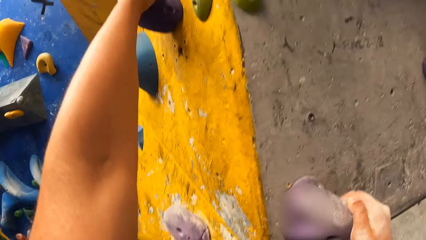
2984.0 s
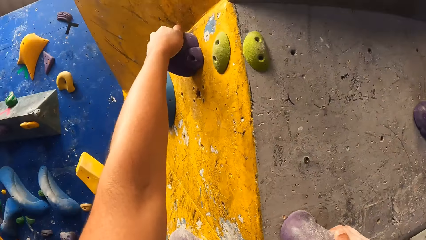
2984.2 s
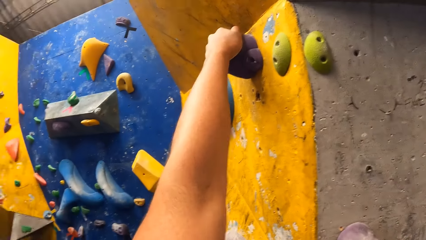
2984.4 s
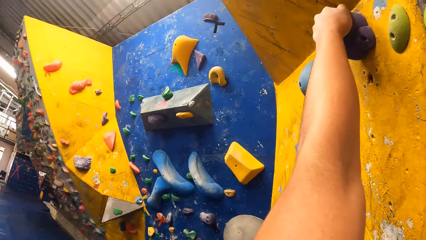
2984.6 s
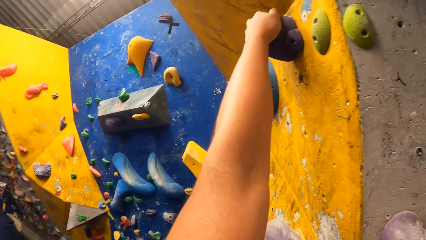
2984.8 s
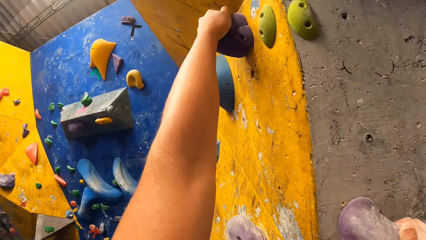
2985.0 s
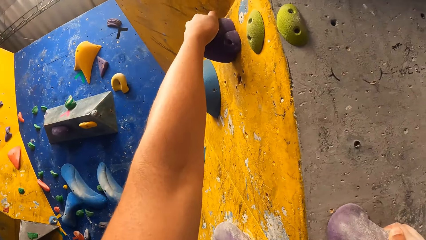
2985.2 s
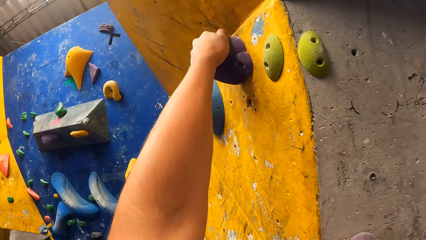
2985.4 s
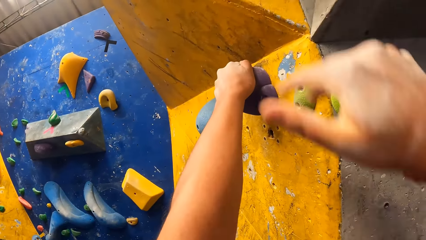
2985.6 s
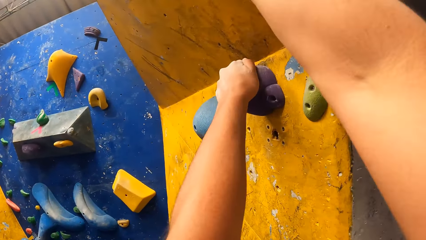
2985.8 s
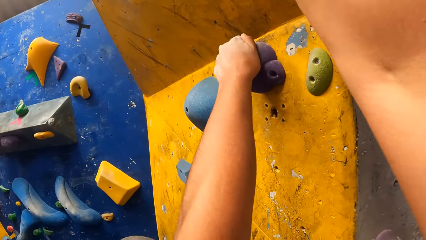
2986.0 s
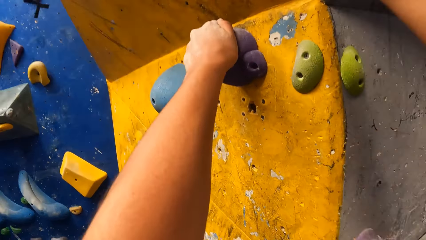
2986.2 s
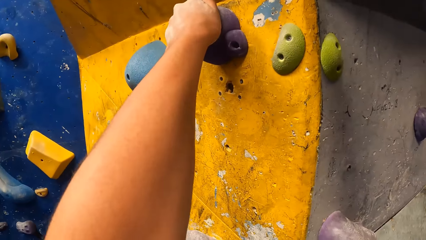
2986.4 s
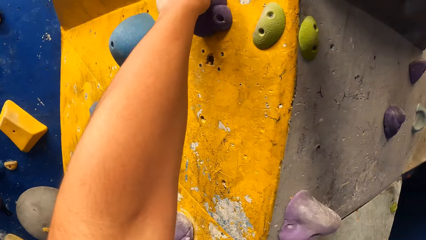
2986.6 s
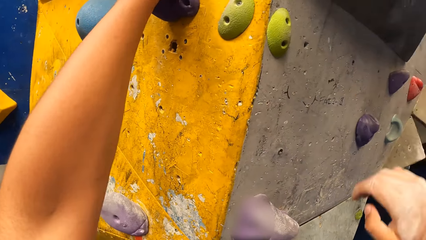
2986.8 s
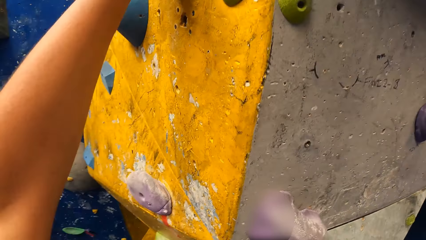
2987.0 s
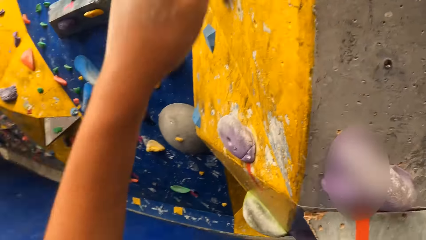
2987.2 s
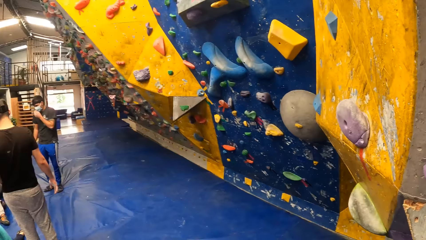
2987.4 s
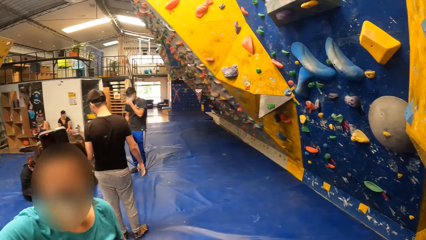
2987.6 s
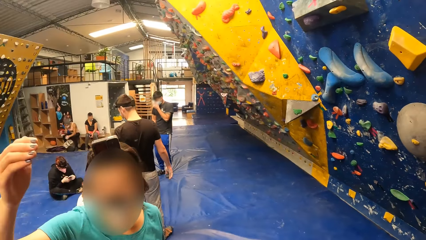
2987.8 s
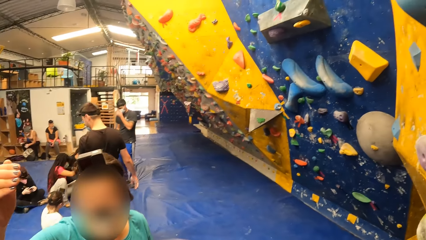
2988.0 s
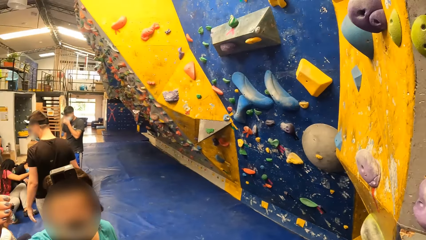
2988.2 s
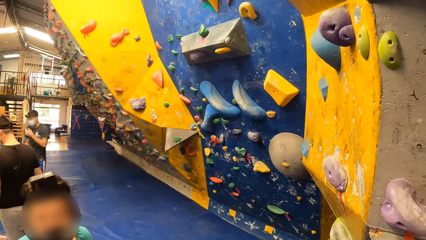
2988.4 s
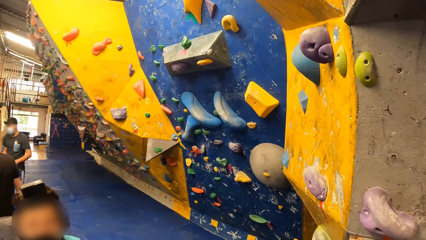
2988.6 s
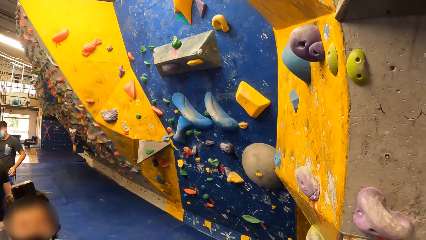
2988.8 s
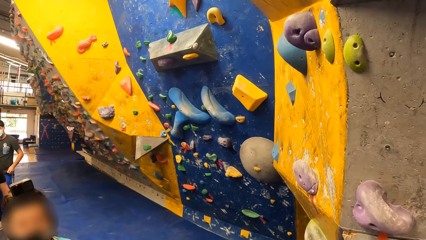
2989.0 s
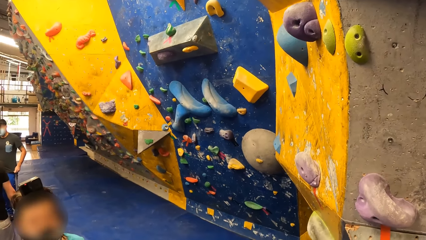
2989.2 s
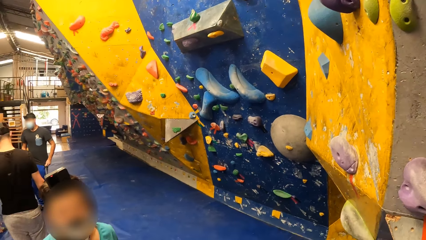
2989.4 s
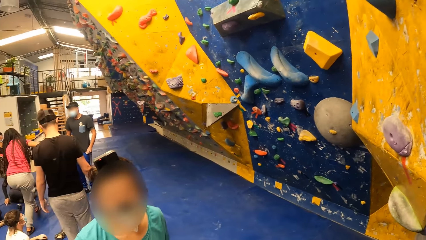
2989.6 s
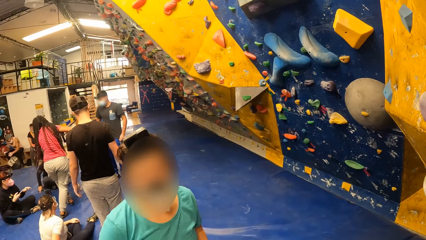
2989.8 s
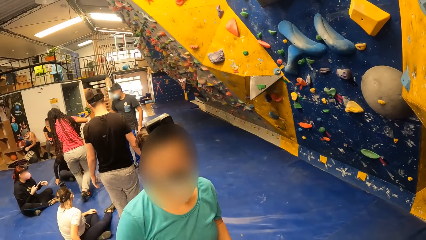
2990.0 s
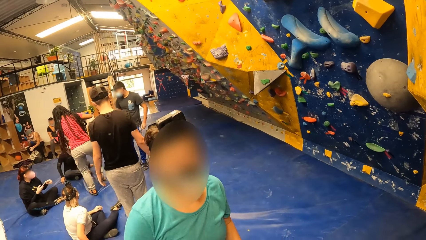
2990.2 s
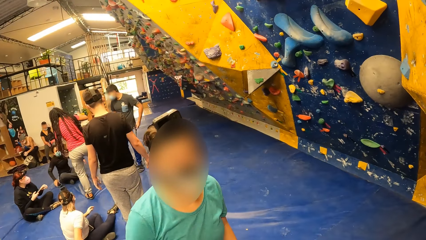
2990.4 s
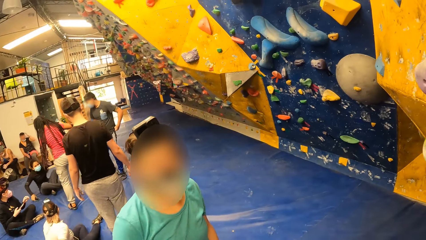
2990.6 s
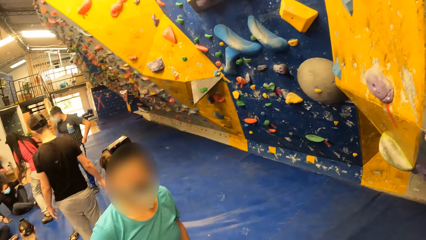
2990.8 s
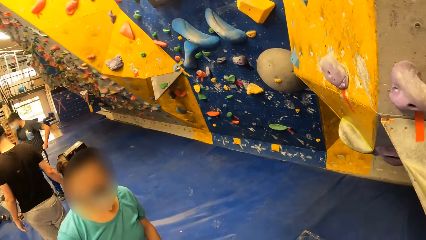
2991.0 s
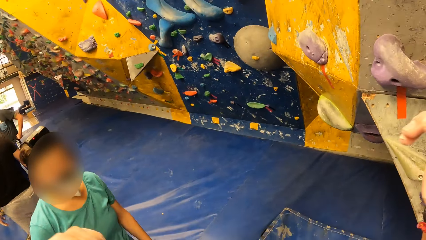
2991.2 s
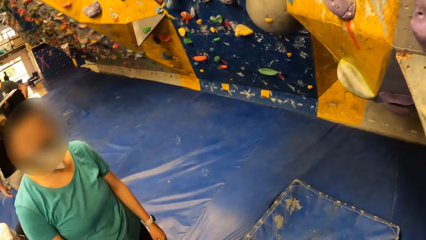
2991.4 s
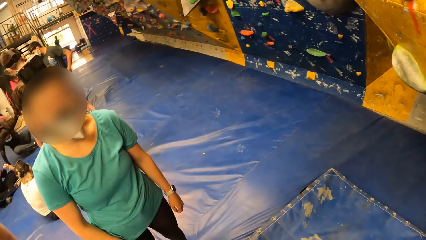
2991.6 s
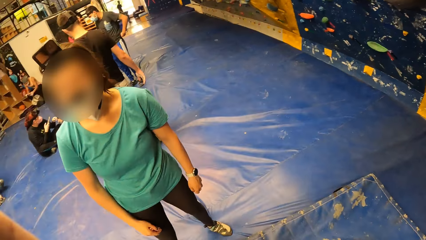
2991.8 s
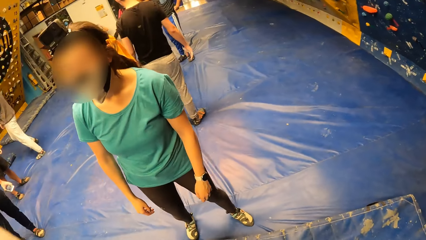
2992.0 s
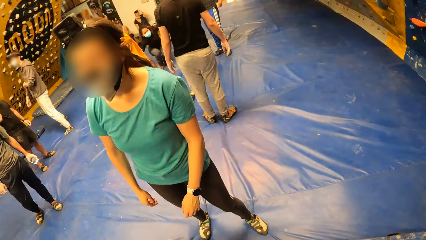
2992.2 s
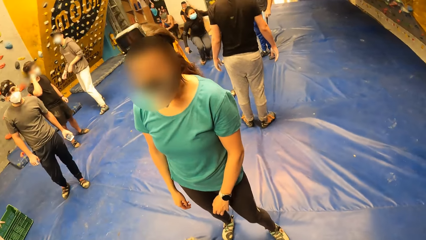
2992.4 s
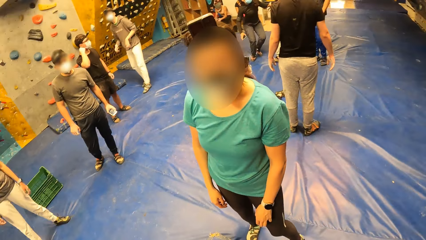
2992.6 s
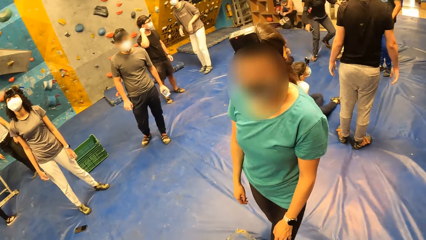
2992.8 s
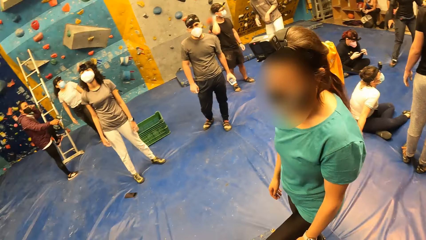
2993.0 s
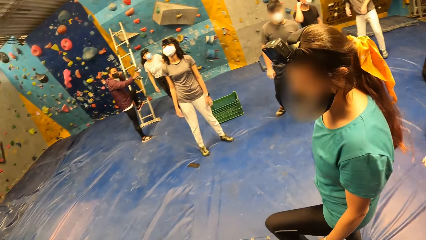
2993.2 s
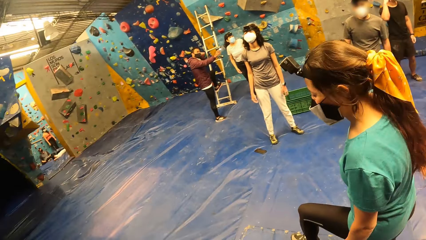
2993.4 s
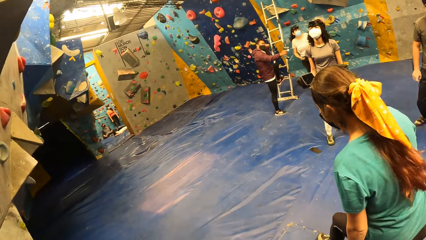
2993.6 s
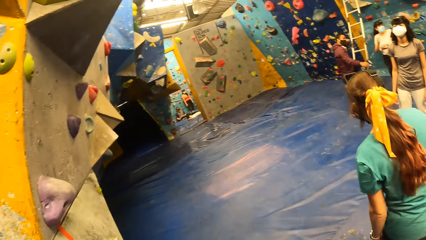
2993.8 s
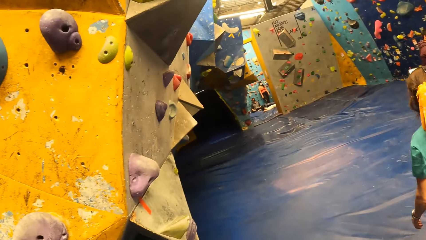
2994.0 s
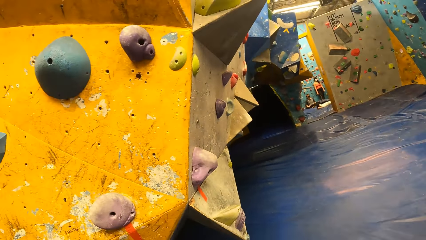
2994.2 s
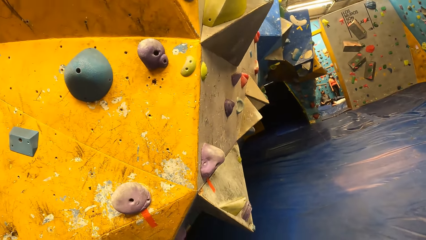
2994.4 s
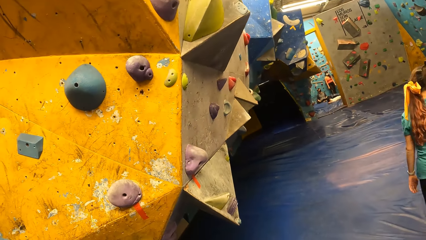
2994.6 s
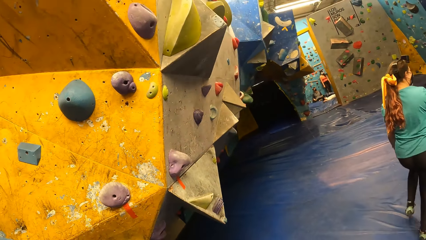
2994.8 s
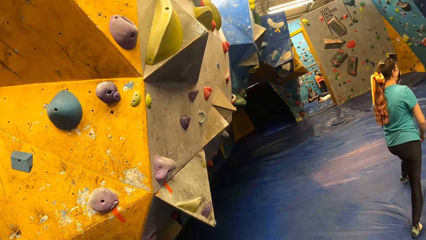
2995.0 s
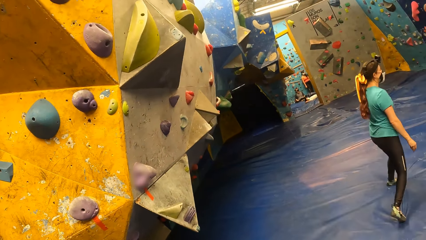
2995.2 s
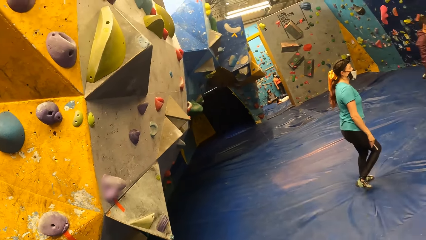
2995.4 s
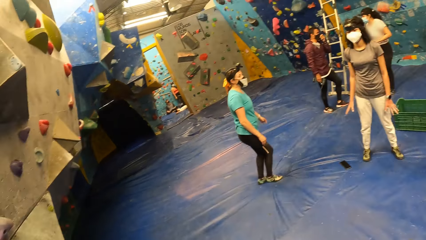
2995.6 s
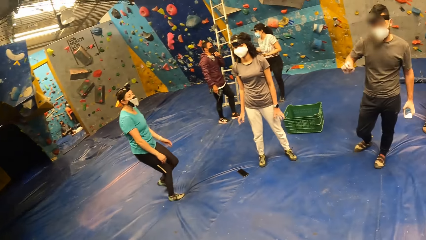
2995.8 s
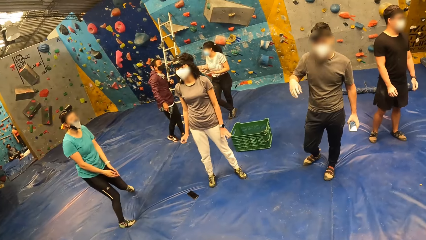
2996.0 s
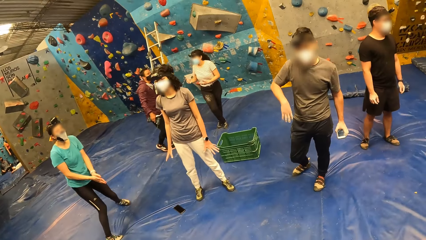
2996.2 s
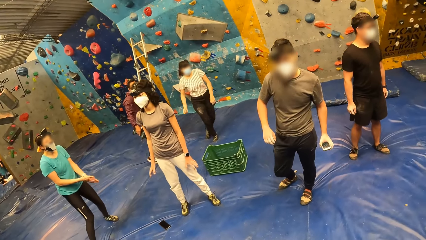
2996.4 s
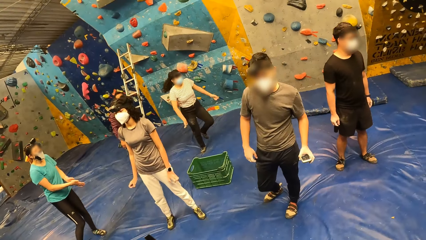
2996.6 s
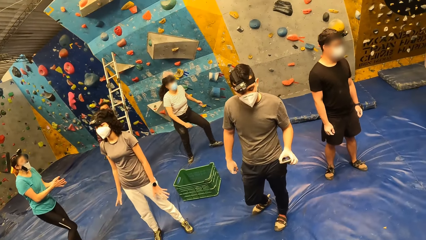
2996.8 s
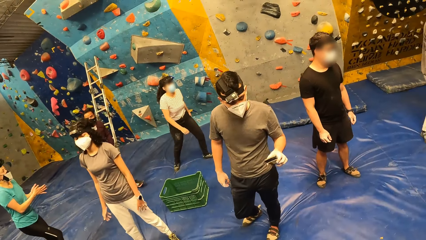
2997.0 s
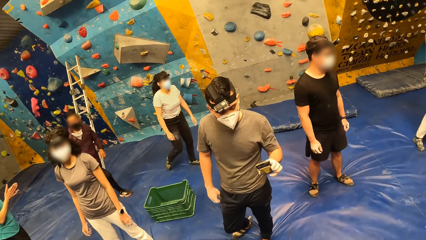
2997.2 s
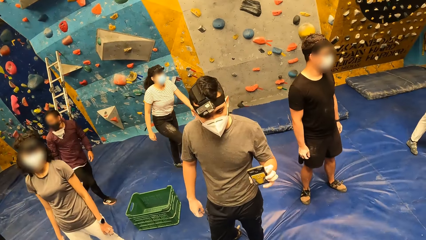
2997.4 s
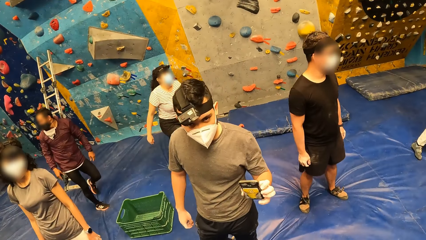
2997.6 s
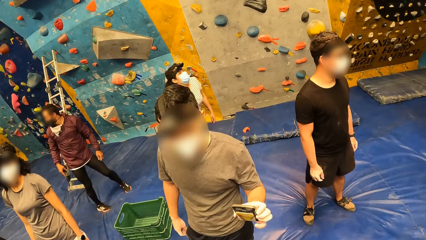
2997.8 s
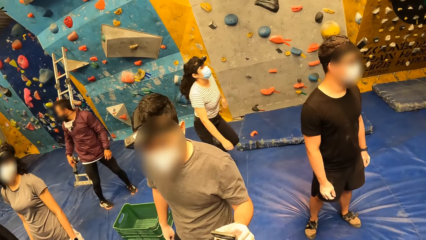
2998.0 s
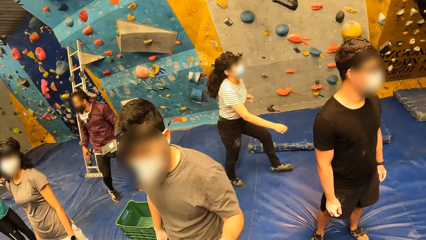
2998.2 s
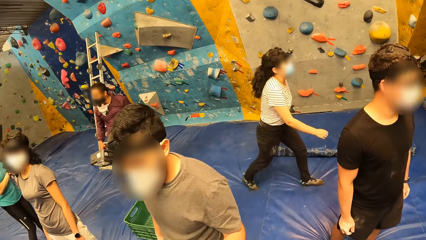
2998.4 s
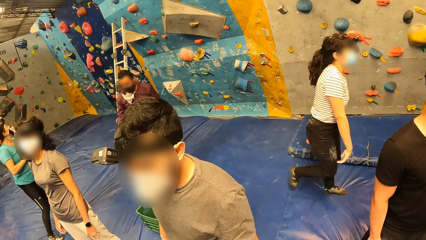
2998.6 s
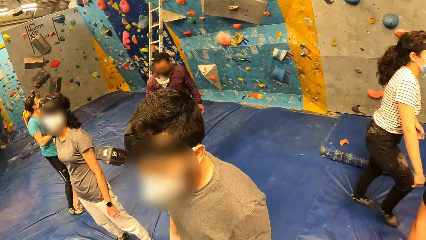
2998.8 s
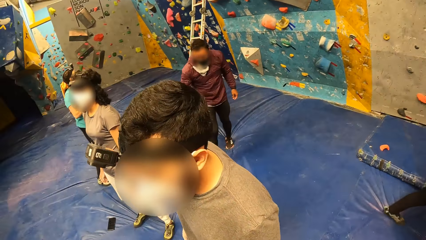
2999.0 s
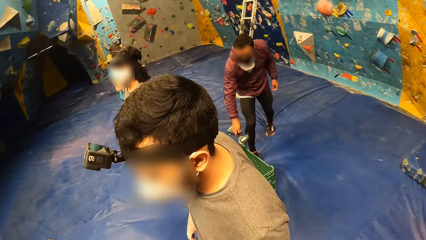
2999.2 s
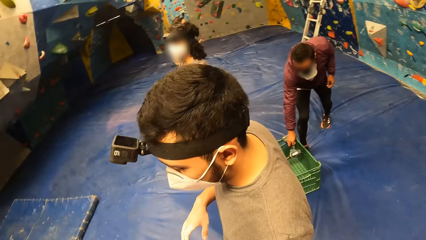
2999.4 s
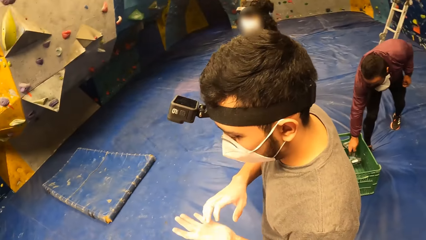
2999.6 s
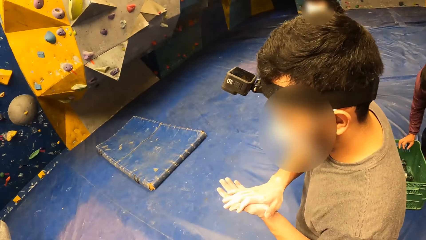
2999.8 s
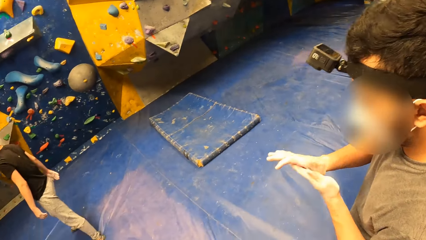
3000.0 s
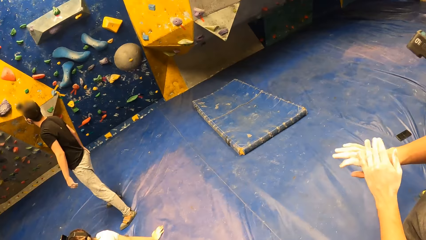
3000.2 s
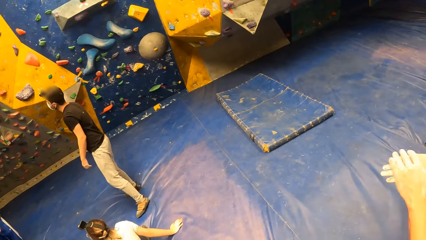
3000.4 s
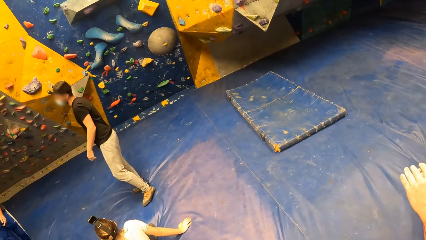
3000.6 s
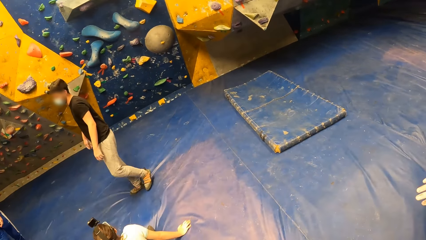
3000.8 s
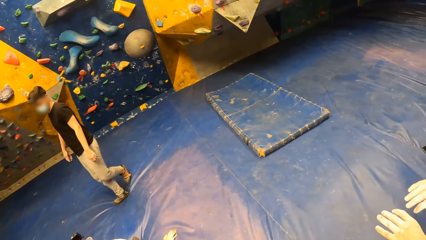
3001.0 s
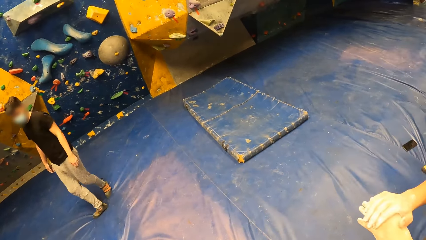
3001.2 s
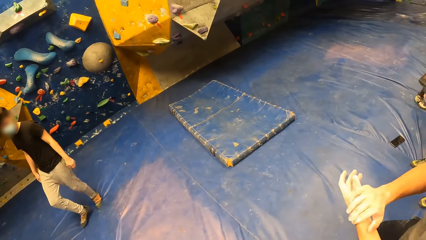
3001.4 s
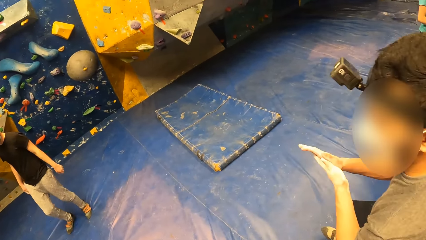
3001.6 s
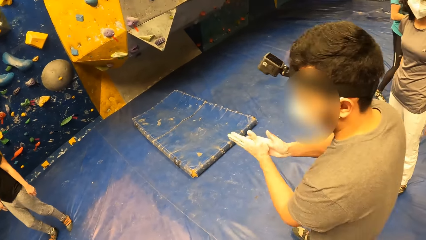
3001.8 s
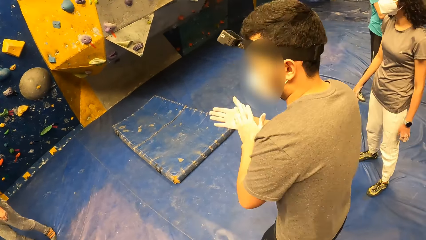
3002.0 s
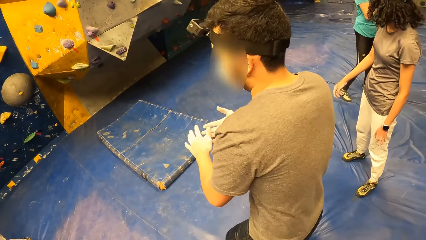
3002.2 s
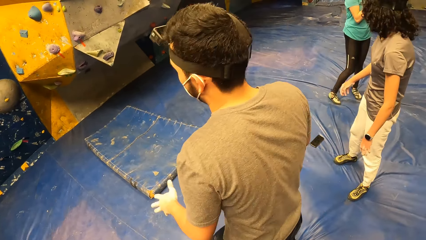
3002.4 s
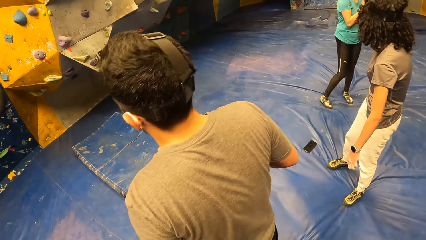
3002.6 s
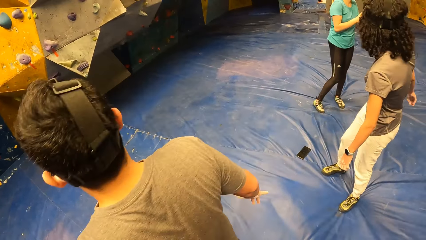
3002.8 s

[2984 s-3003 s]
The camera wearer jumps down from the slab climbing wall. He climbs down the rocks. He gestures to a woman. An instructor interacts with the camera wearer. The camera wearer moves around. A man holds a phone with his left hand. The camera wearer collects the phone from the man with his left hand. The man rubs both hands together.
